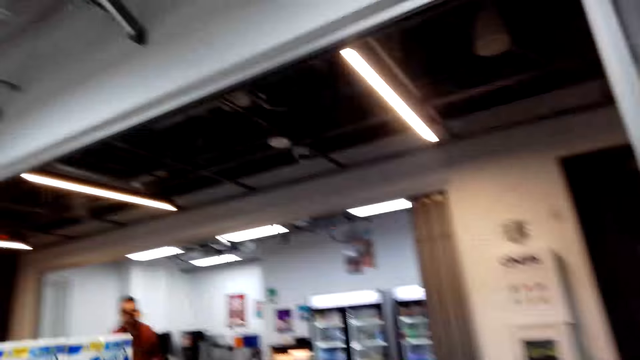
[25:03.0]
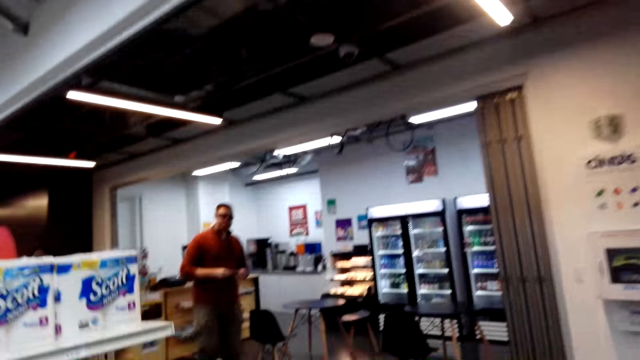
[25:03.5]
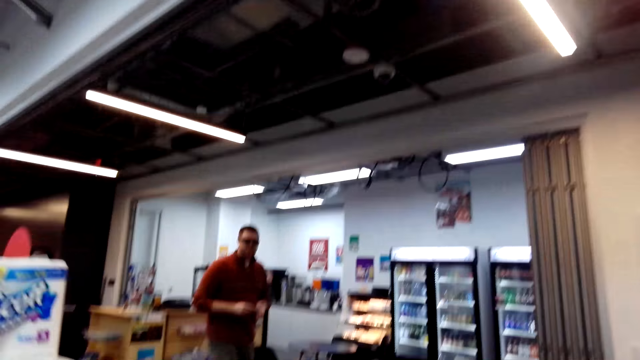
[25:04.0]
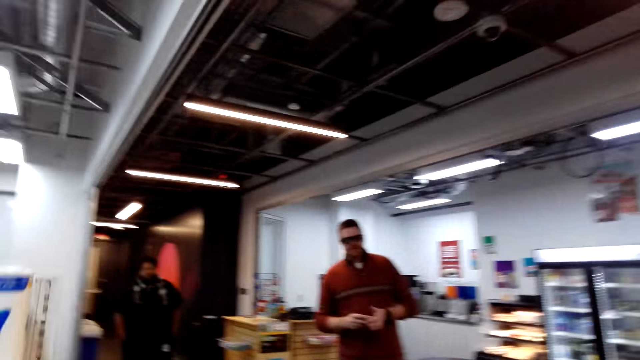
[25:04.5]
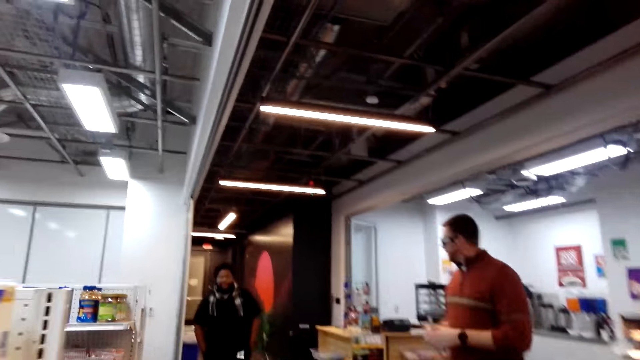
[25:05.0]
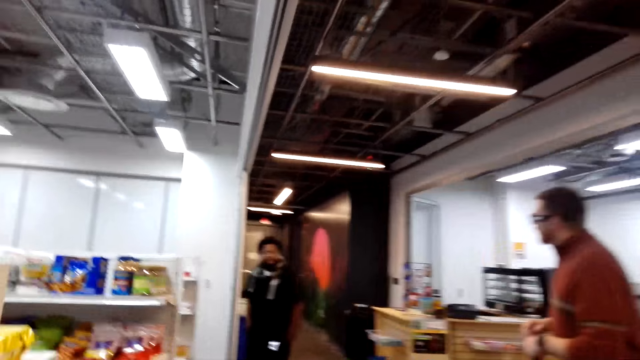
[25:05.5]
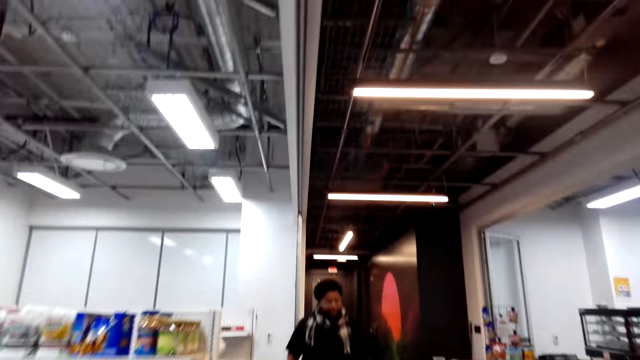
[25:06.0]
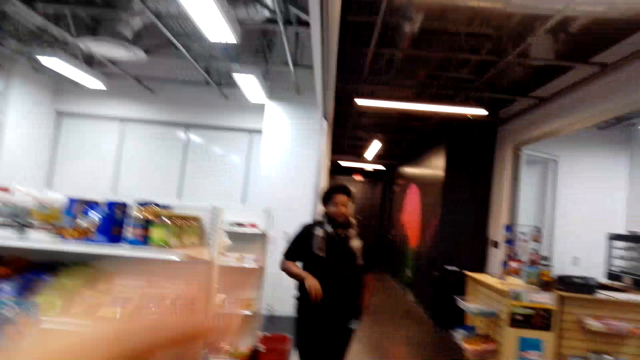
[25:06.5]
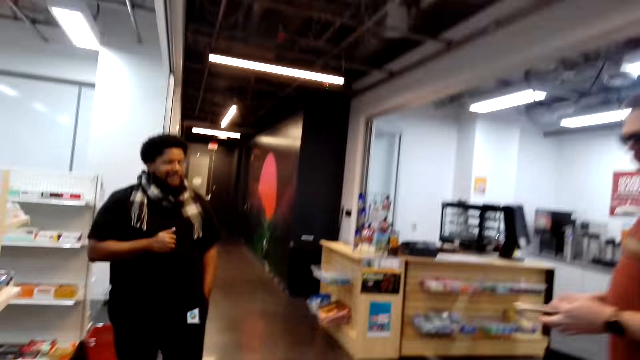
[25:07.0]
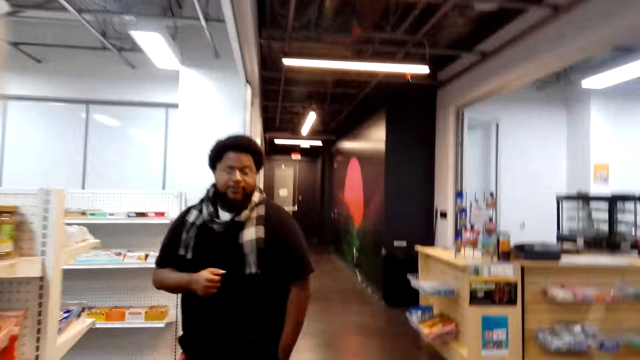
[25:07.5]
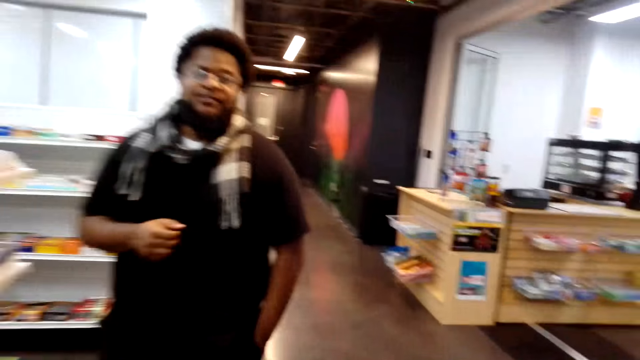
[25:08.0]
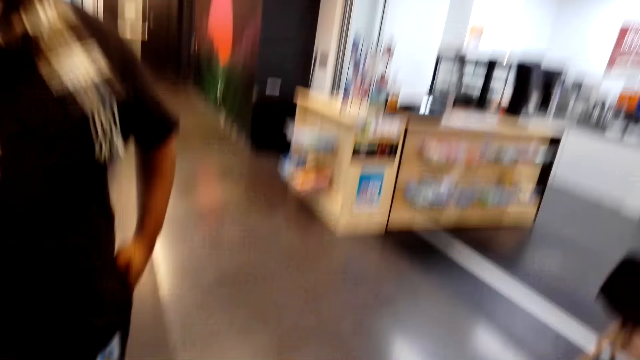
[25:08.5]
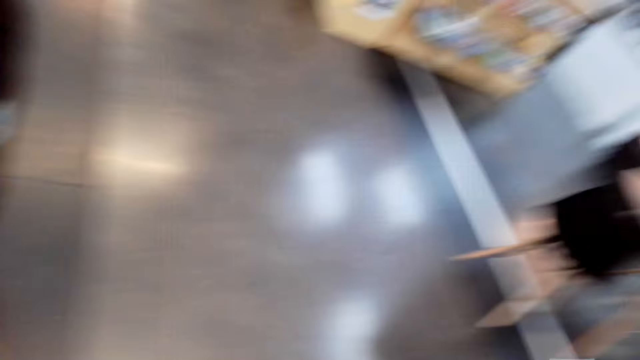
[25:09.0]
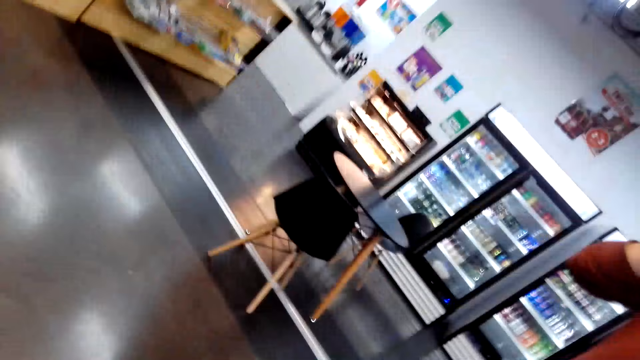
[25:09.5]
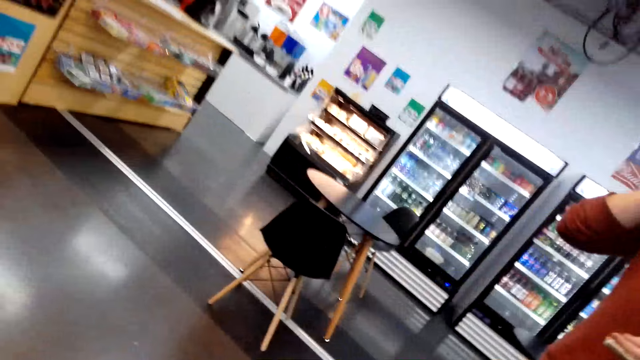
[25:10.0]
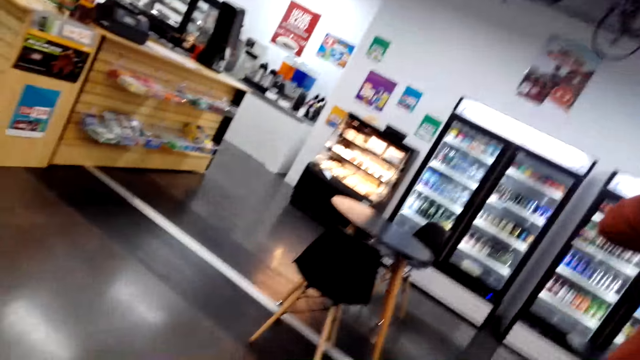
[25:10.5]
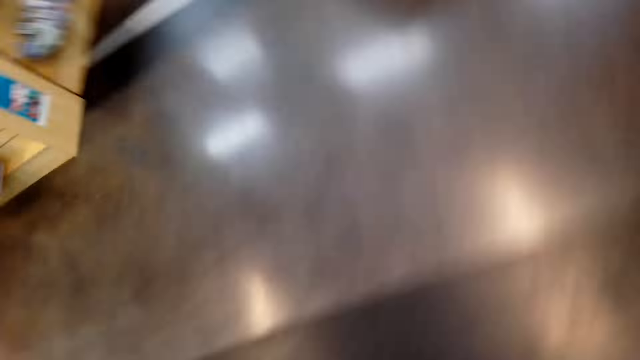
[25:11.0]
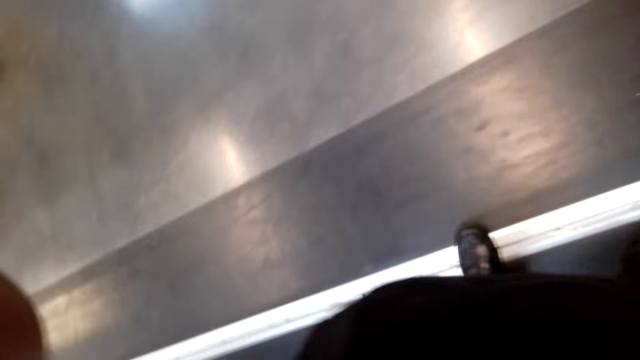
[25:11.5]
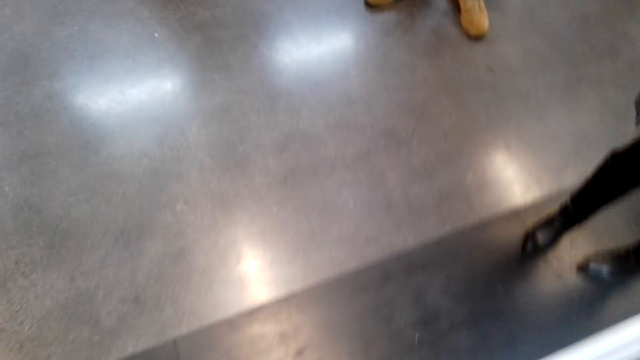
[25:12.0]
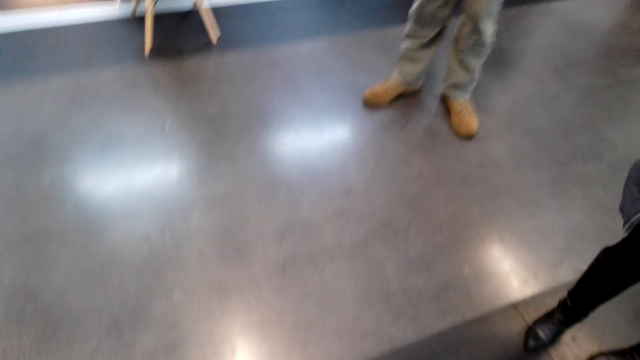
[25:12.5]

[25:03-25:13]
The camera wearer walks in the room. She lifts her hand and adjusts the camera. She walks in the room.
